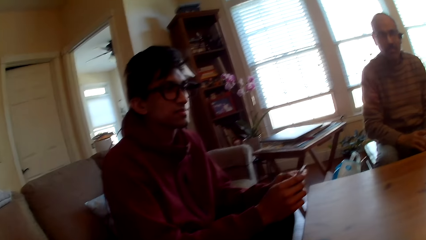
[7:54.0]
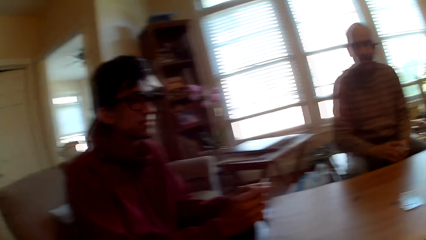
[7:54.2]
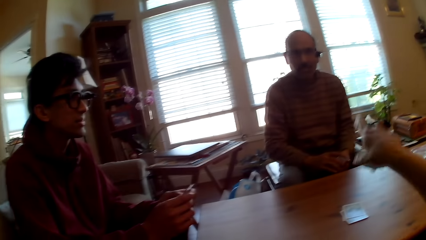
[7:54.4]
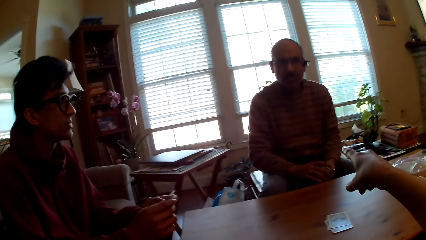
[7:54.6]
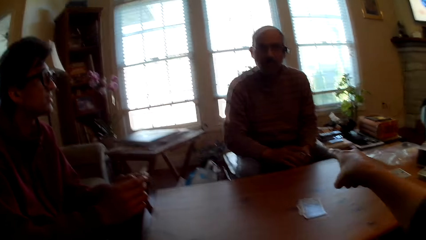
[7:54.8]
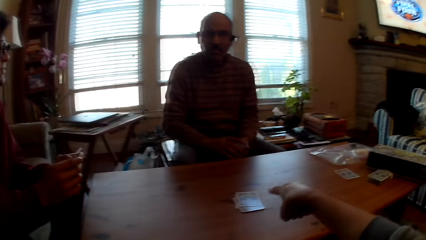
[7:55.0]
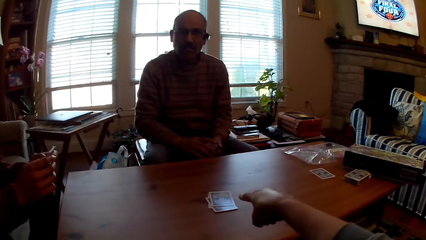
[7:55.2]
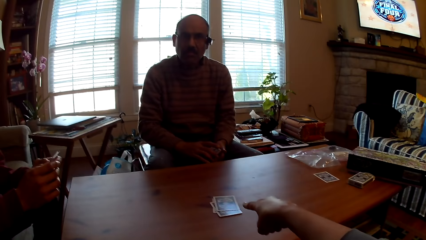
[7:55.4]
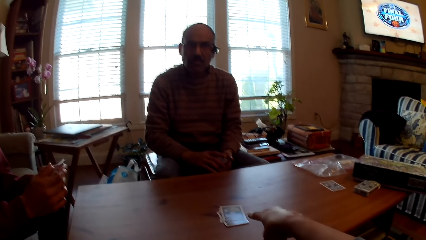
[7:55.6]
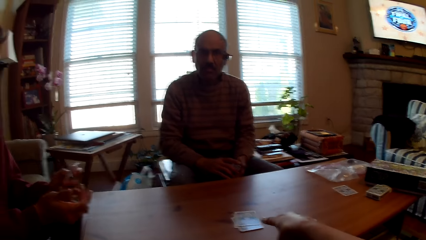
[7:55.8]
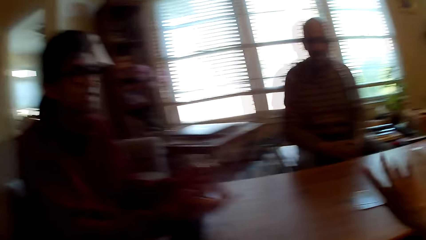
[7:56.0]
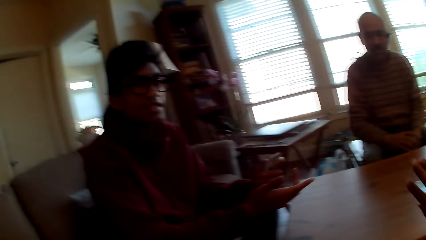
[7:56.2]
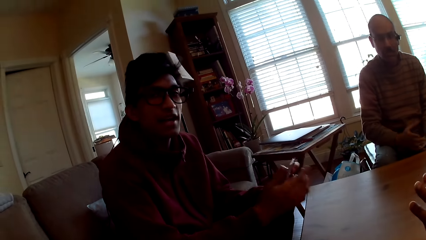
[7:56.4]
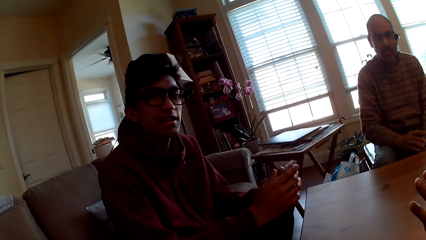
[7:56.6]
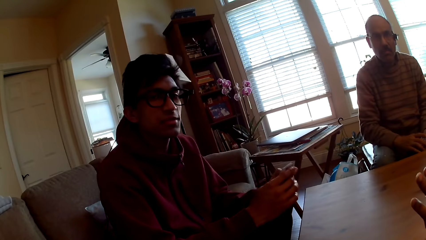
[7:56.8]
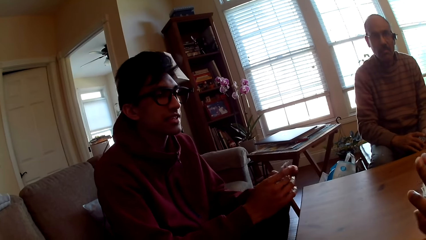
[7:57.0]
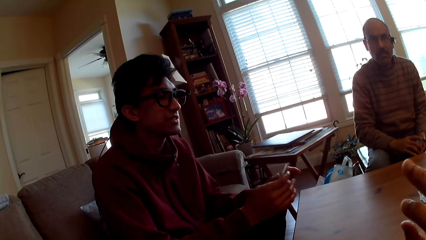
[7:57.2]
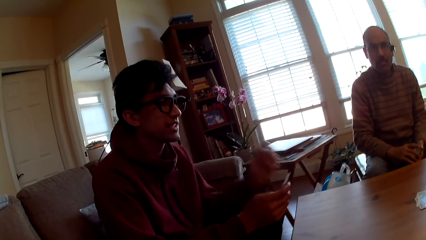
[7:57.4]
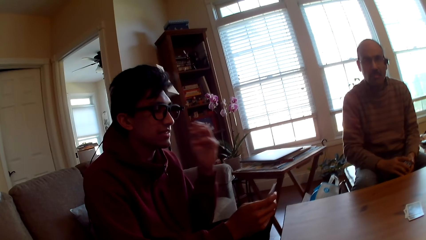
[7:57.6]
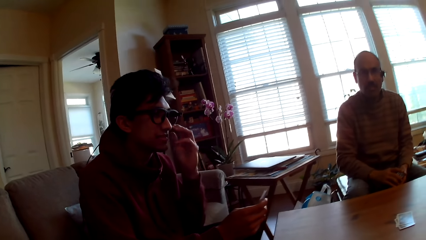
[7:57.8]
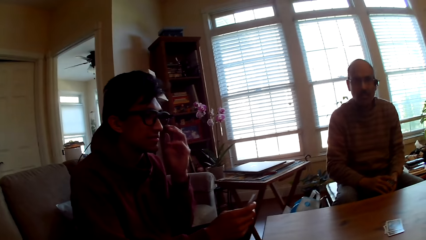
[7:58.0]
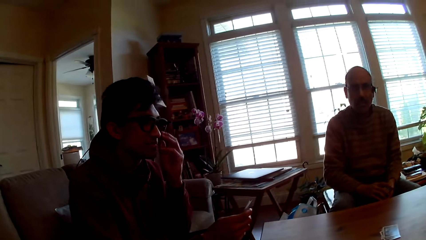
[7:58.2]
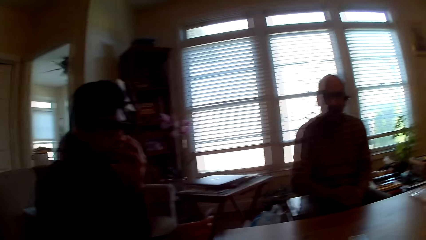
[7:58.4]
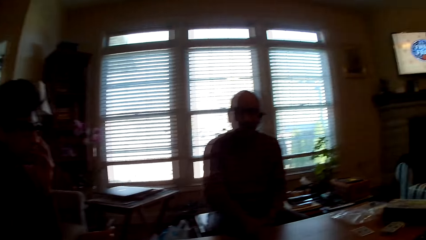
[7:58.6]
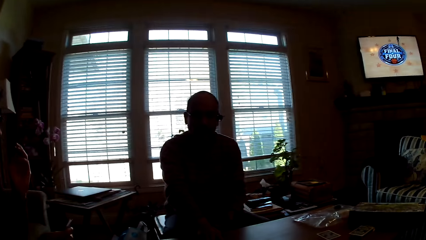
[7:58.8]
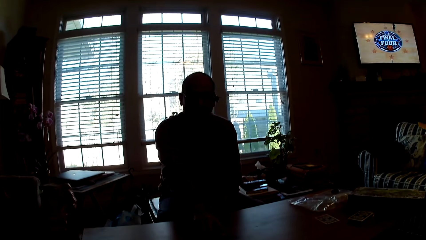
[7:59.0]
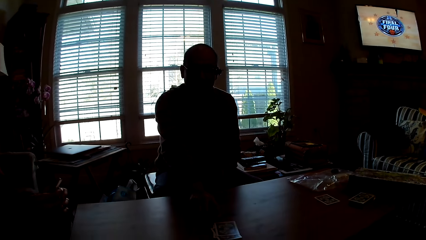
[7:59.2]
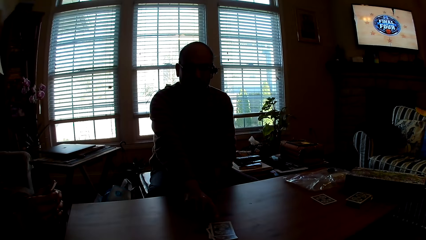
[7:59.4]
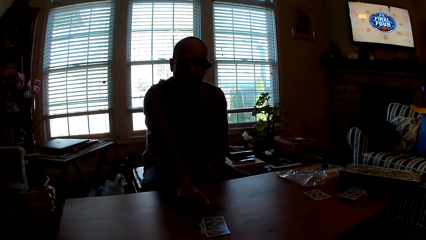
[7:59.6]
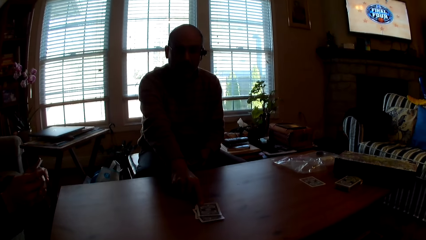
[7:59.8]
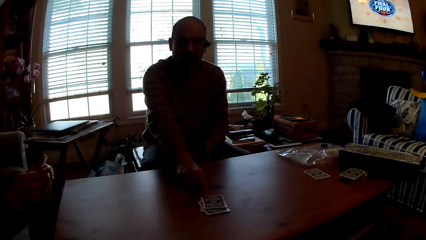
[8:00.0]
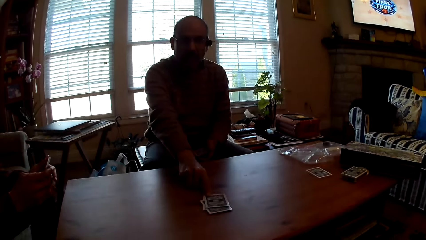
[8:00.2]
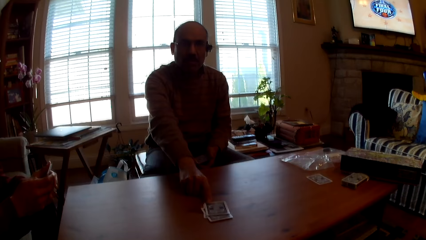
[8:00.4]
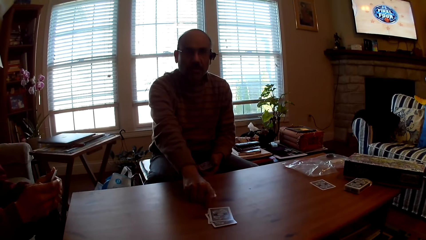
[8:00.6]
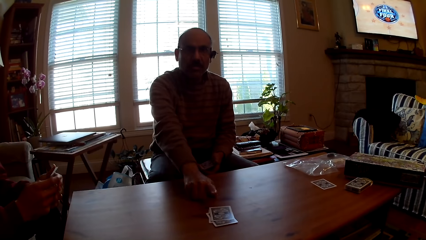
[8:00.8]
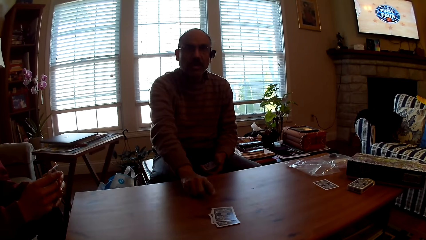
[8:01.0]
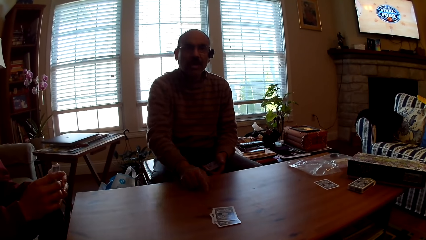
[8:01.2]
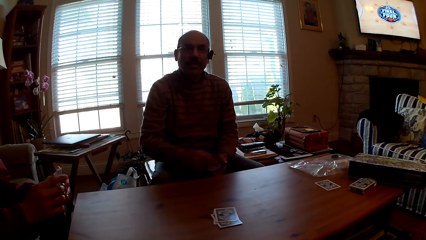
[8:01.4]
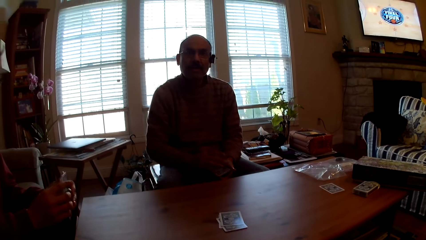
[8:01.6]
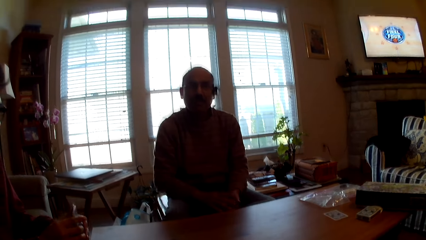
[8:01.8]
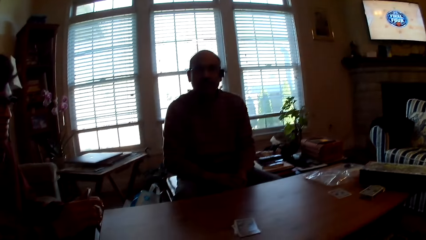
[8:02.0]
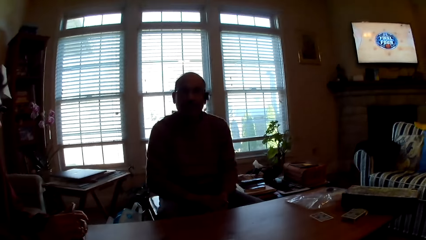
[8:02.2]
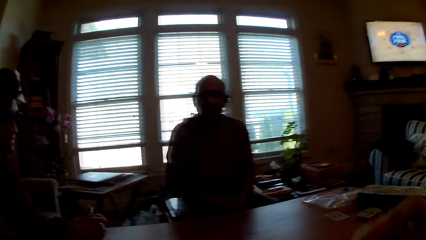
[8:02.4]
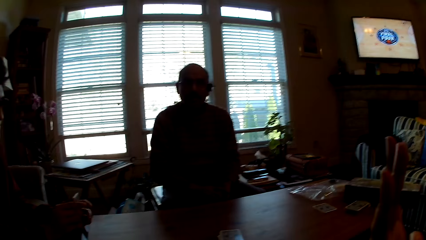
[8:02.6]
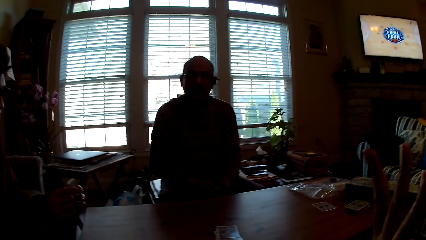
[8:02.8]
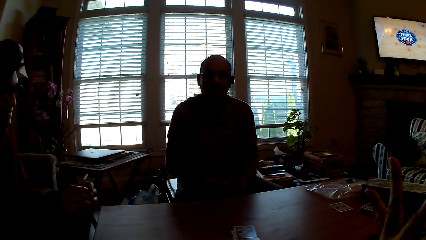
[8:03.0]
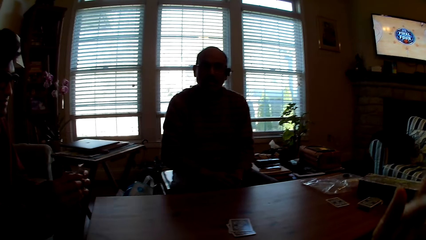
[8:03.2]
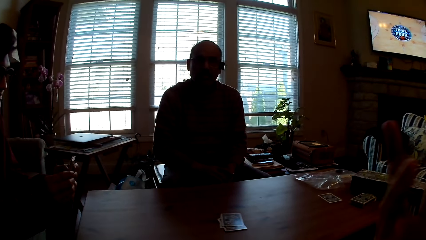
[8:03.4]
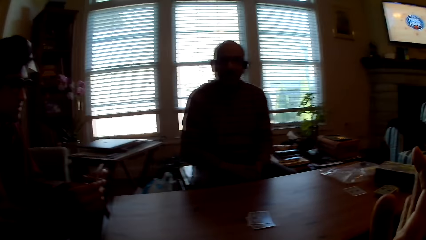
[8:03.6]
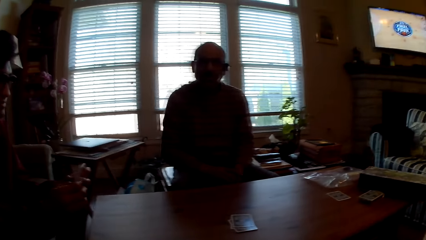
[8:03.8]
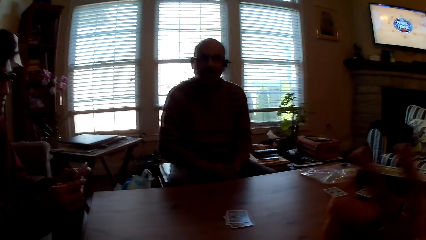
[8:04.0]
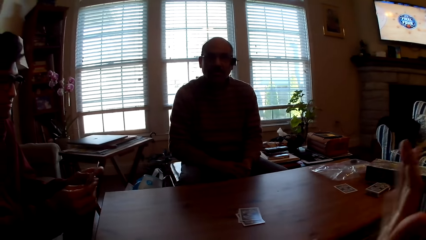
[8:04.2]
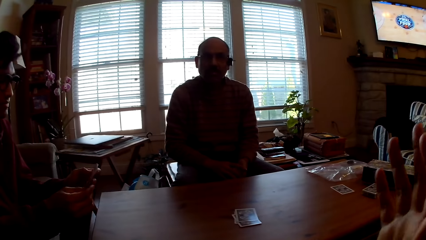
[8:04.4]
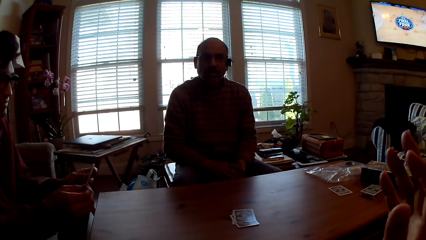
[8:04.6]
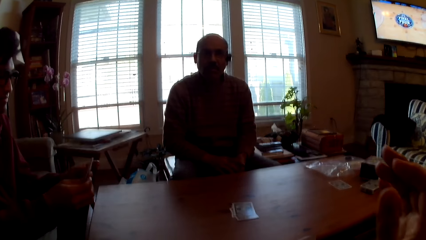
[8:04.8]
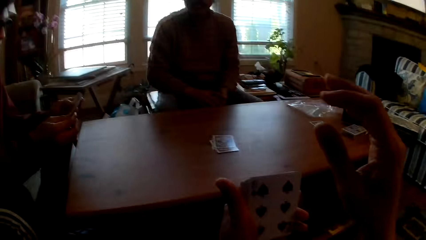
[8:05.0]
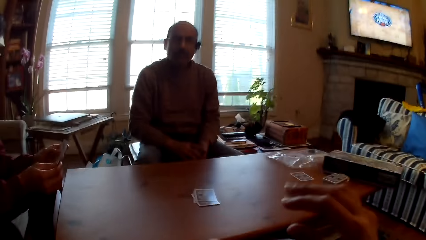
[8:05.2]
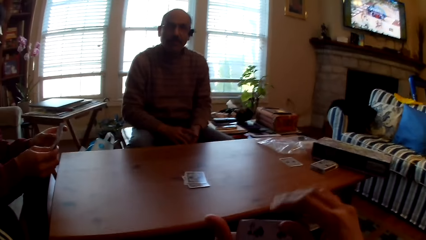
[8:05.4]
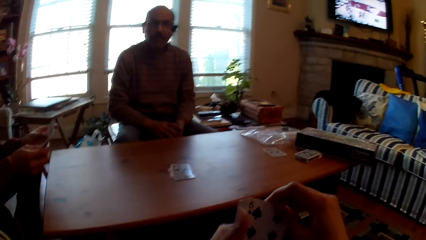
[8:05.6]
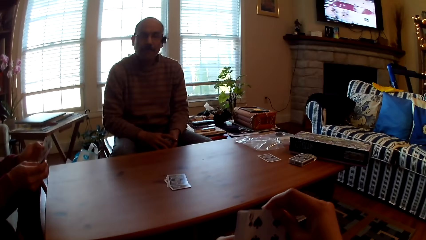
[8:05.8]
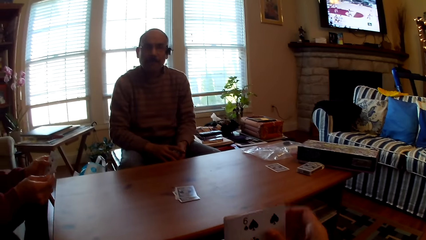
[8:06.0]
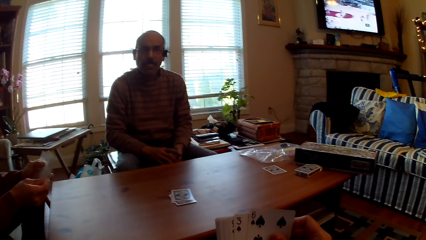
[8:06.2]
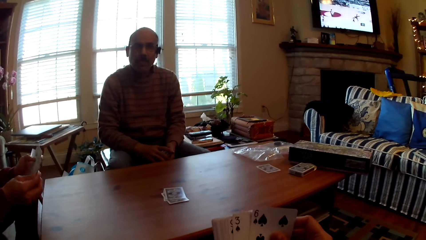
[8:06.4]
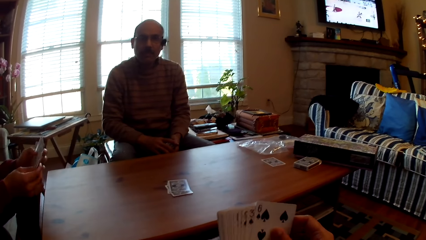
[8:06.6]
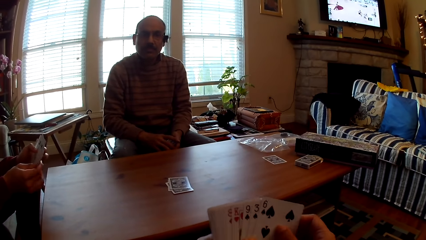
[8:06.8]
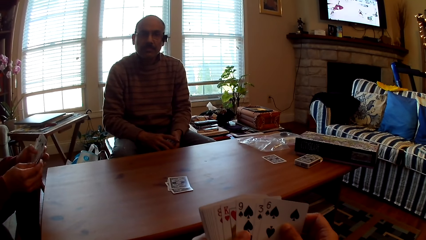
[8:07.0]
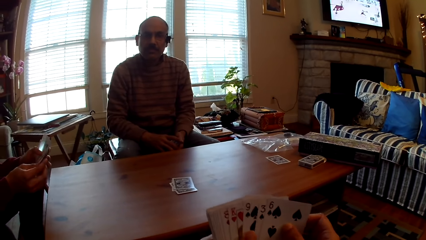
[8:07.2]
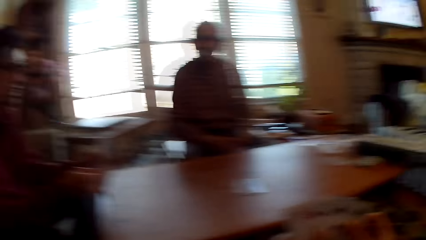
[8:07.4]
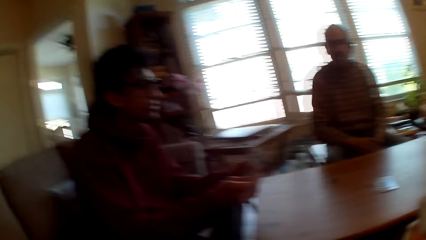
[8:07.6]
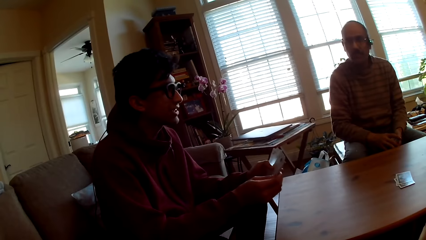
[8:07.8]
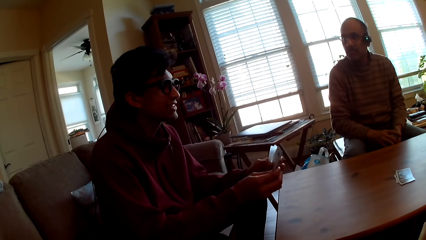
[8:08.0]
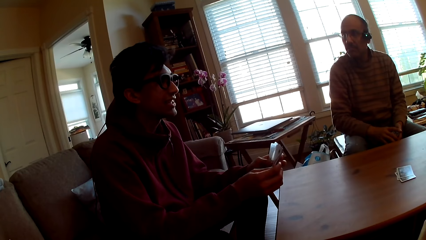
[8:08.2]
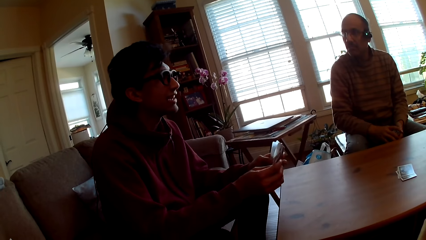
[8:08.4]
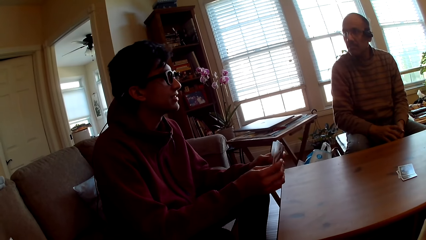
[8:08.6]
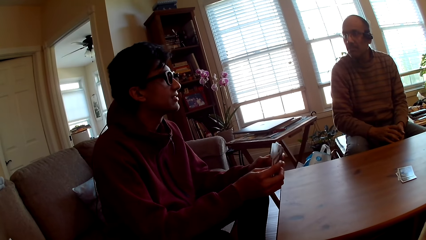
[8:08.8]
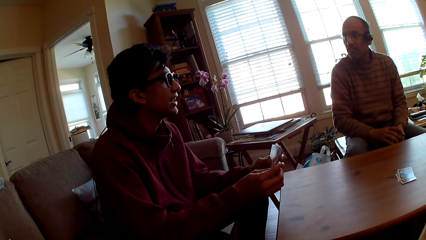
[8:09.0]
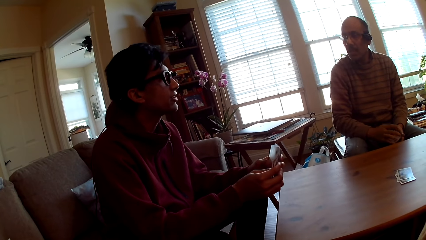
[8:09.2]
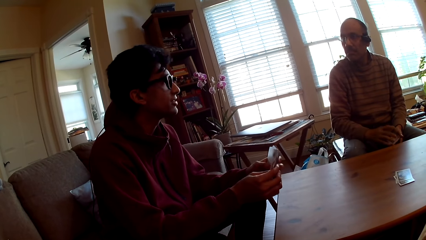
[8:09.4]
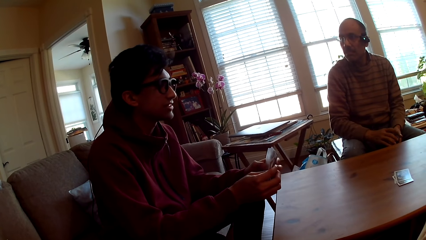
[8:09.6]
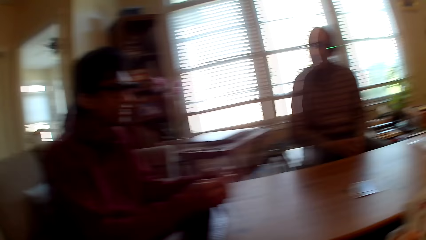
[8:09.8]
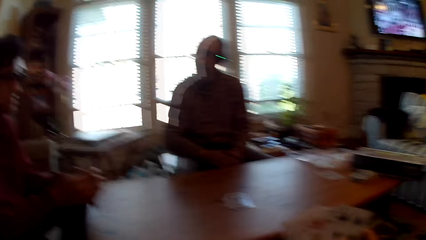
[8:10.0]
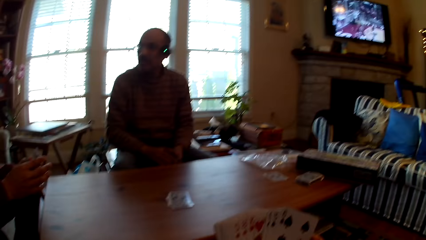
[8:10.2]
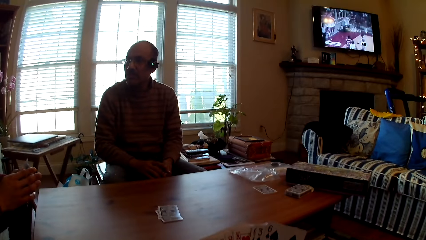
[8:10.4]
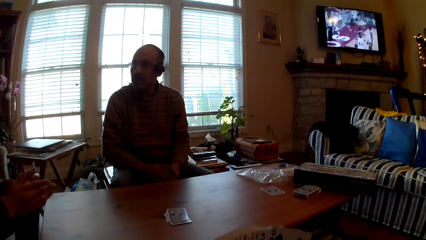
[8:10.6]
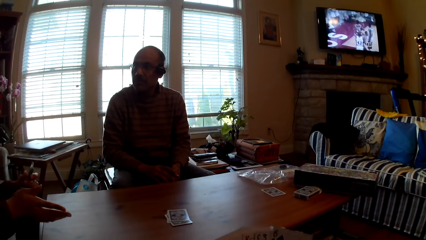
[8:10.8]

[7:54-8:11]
A person looks at the camera wearer. The camera wearer points at cards. The person interacts with the camera wearer. The person adjusts eyeglasses. Another person points at the cards. The other person holds hands. The camera wearer moves a hand. They select cards. The first person selects cards. The first person interacts with the other person.
